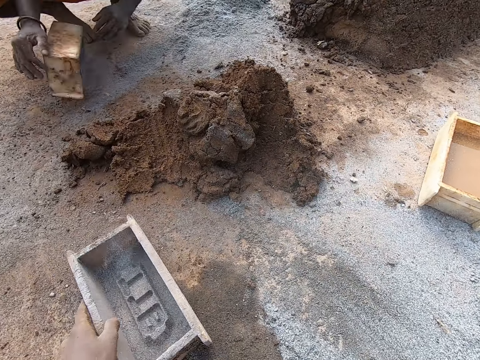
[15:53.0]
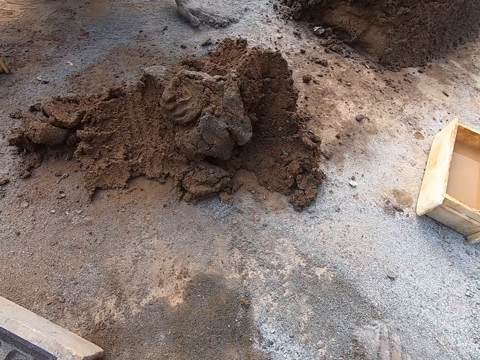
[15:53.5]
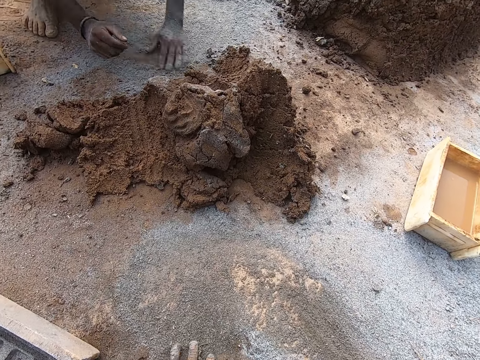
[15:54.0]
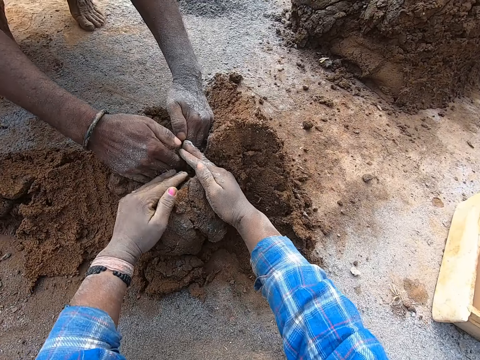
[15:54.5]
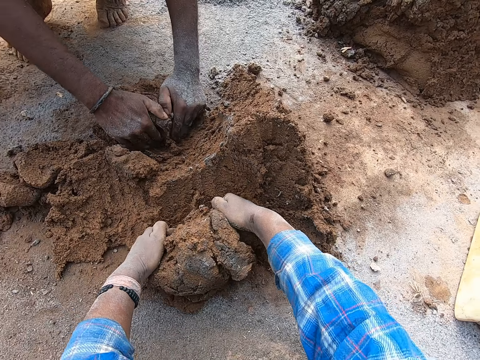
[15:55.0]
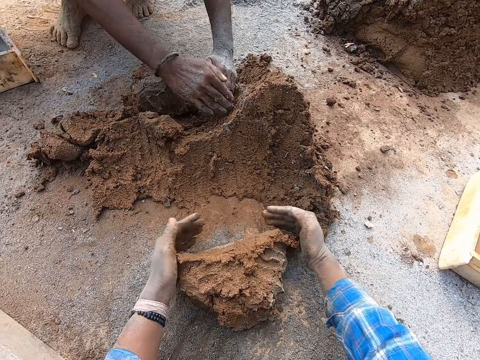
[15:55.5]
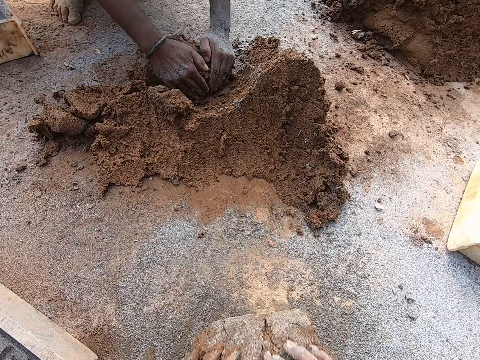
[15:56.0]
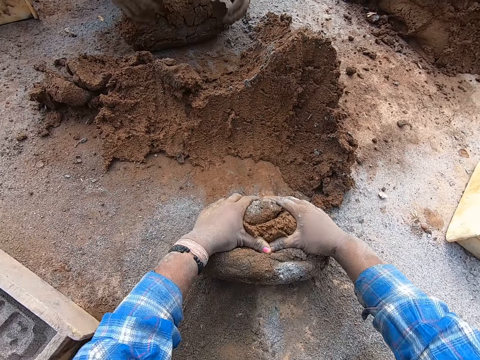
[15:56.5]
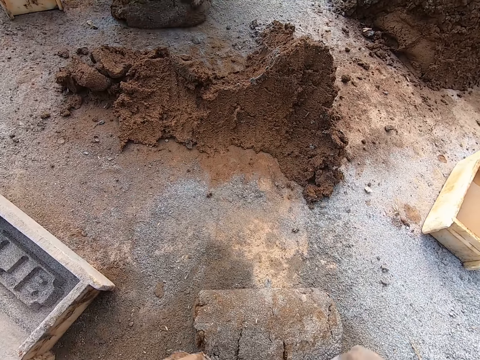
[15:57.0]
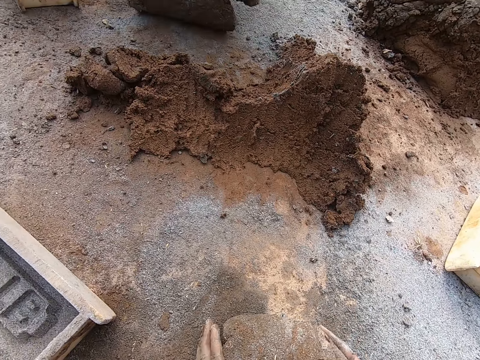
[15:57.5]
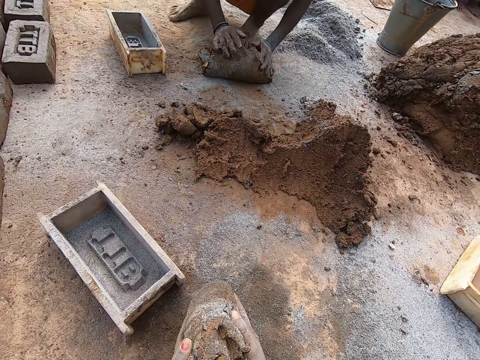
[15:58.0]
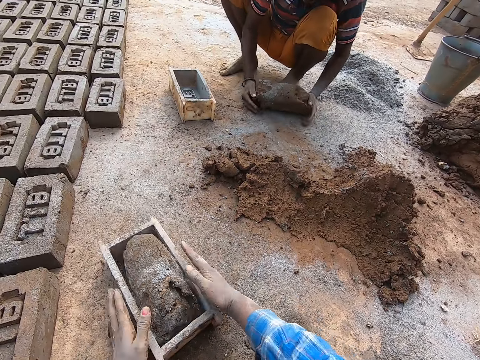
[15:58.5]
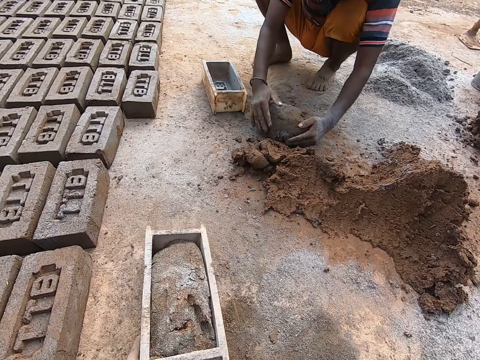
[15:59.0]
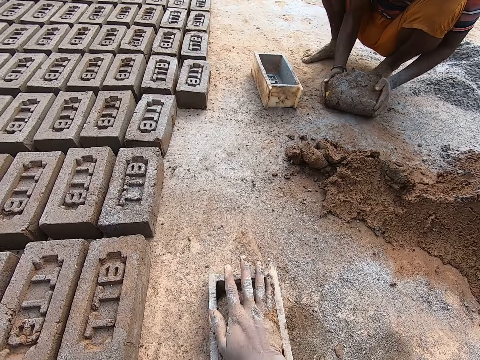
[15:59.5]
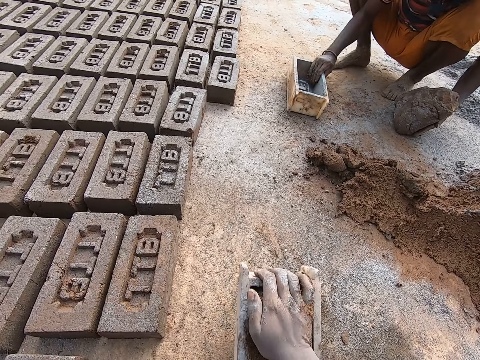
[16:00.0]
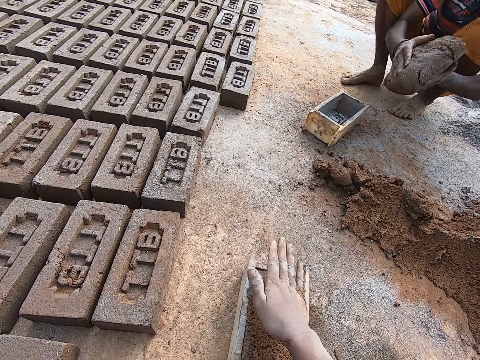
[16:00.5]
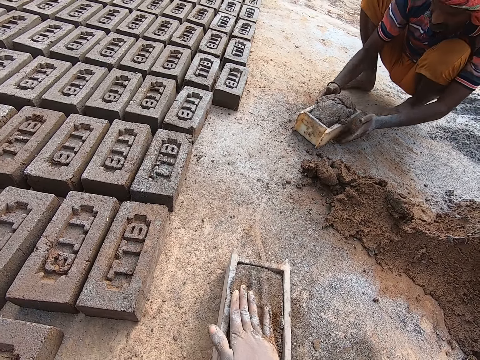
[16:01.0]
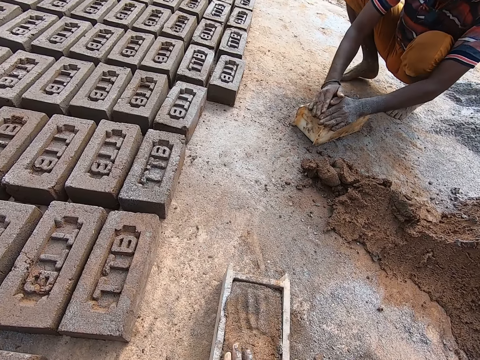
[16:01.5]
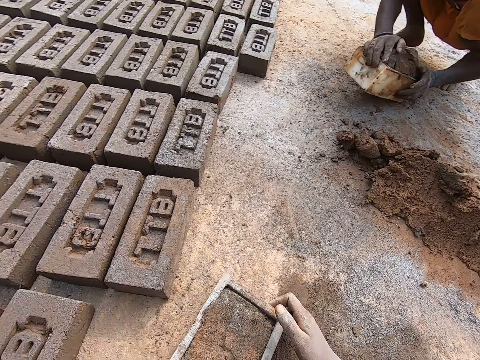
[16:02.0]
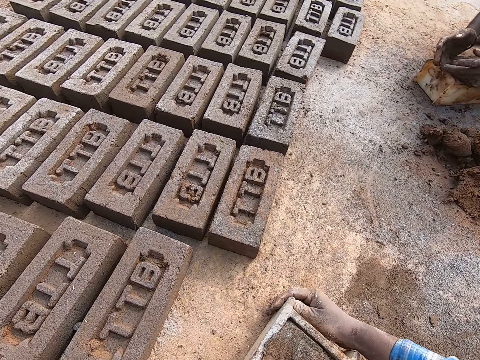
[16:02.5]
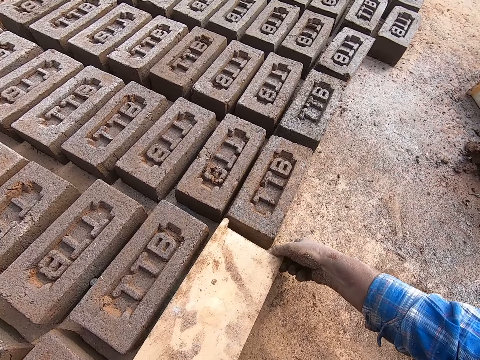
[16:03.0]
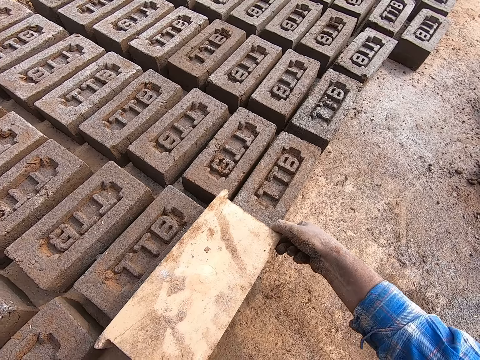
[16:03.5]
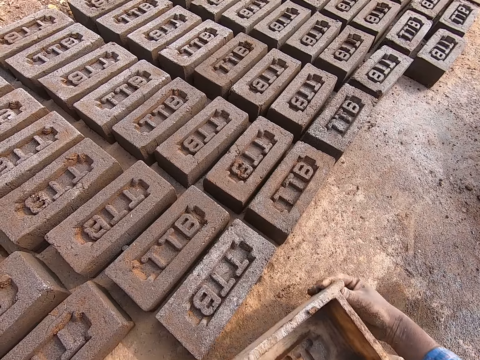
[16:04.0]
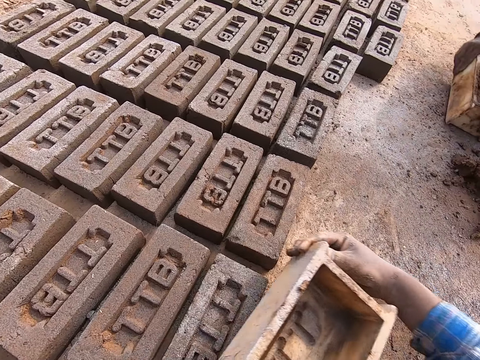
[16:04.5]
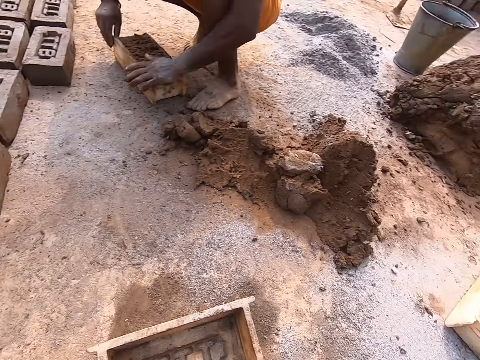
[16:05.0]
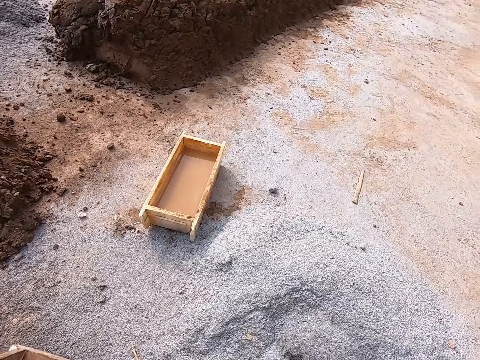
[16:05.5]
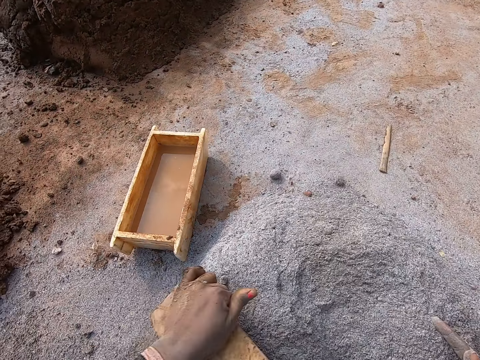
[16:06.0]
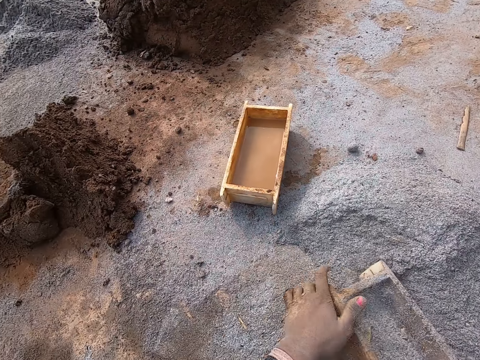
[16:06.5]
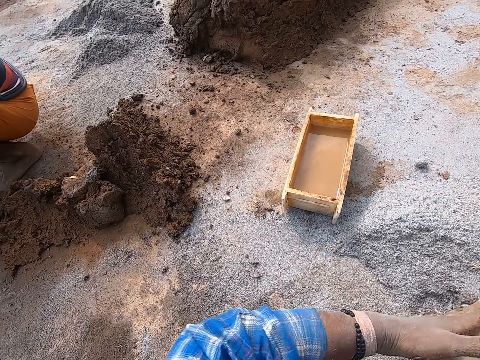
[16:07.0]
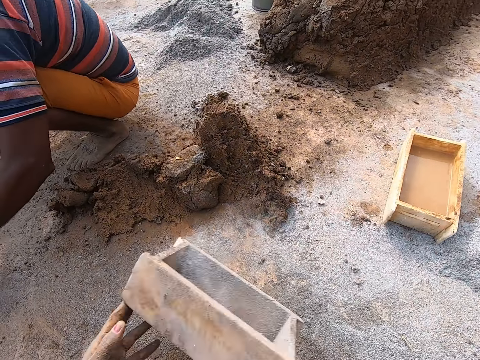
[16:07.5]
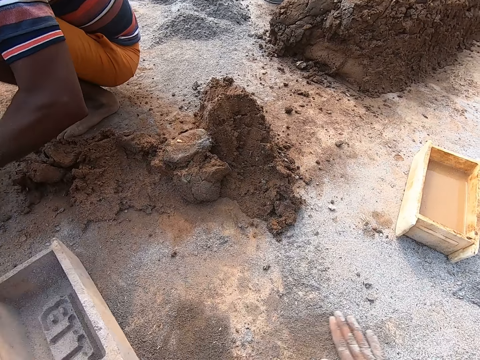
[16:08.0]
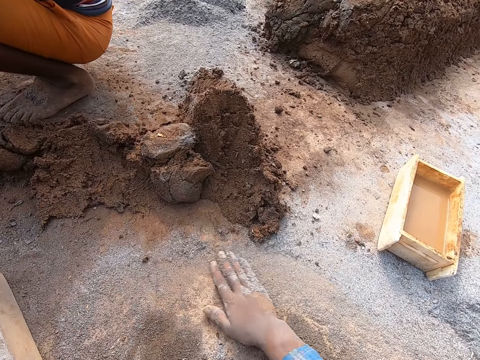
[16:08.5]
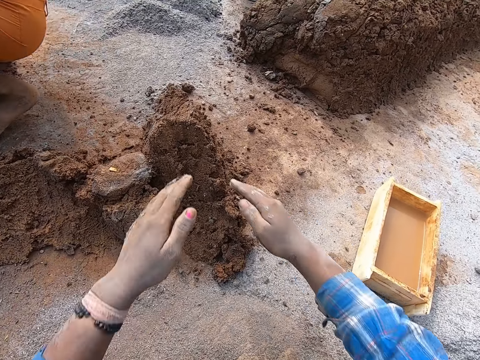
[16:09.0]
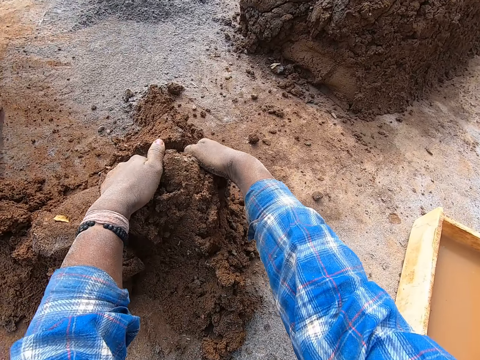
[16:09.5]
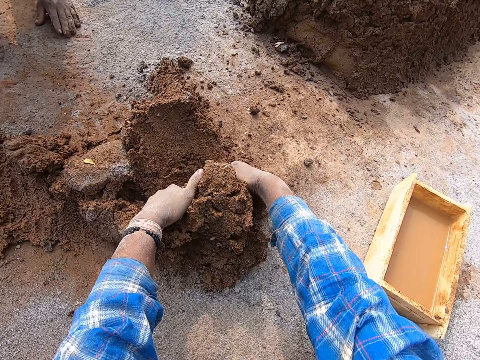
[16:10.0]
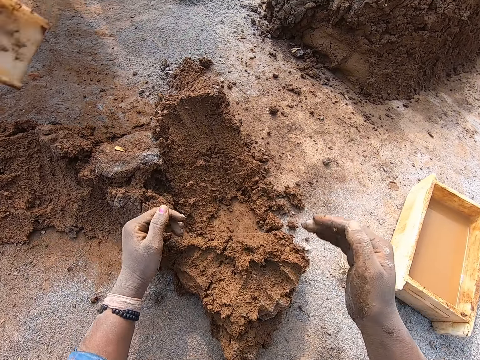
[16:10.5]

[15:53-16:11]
The camera wearer drops the brick molder or brick mold on the floor with her left hand. She spreads the sand on the ground with her right hand. She scoops mortar to the ground from a heap of mortar with both hands. She dusts the sand with a cement. She rolls the mortar on the ground with both hands. She carries the mortar from the ground with both hands. She drops the mortar in the brick molder with both hands. She drags the brick molder with her left hand. She presses the sand on the brick mold and hits the brick mold on the ground. She adjusts the mortar in the brick molder with her right hand. She presses the sand on the brick mold. She drags the brick molder to her left side with both hands. She flips over the brick molder with mortar in it to the ground with both hands. She puts down the brick. She pulls out the brick molder from the mortar on the ground with both hands, flips over the brick molder with both hands, and hits the mortar on the ground with the base of the brick molder in her hands. She puts down the brick mold and pushes the cement with the right hand. She fills the brick molder with the sand from the ground with both hands. She pours the sand in the brick molder to the ground with both hands. She puts down the cement. She drops the brick molder on the floor with her left hand. She spreads the sand on the ground with her right hand. She scoops mortar to the ground from the heap of mortar with both hands.

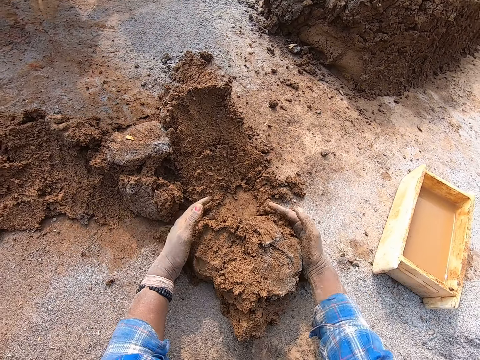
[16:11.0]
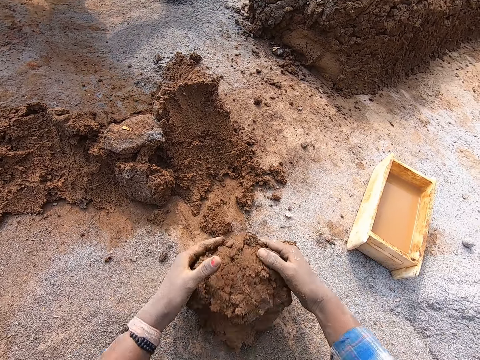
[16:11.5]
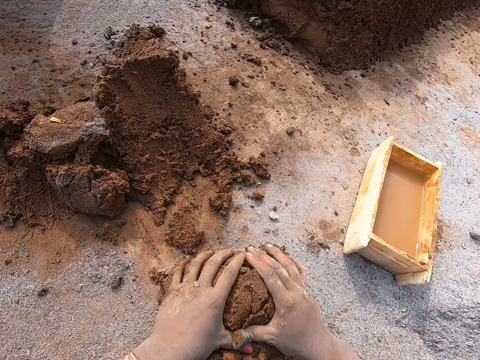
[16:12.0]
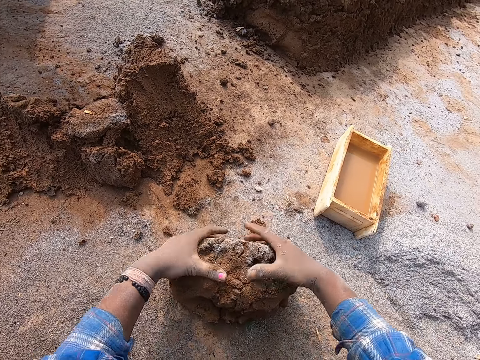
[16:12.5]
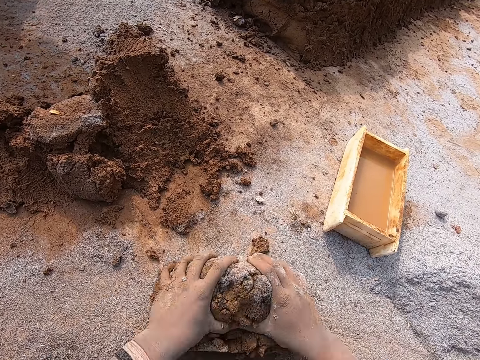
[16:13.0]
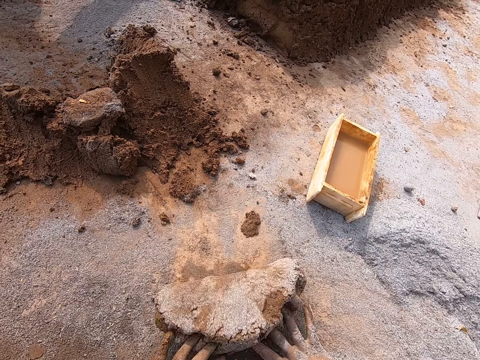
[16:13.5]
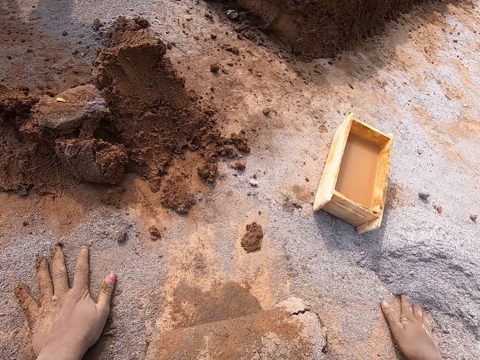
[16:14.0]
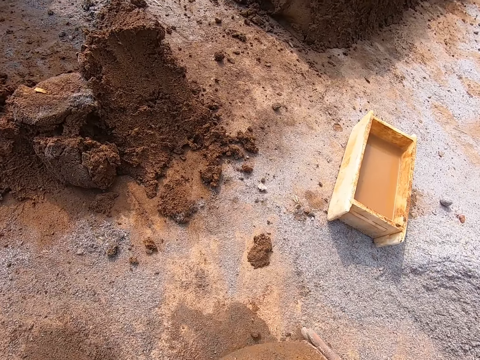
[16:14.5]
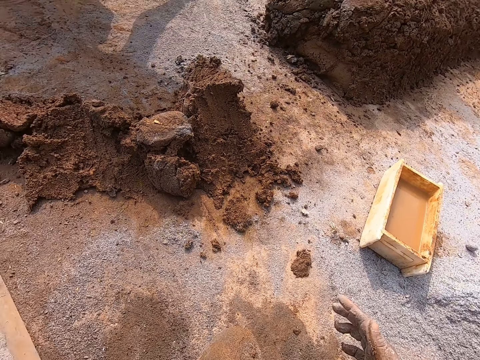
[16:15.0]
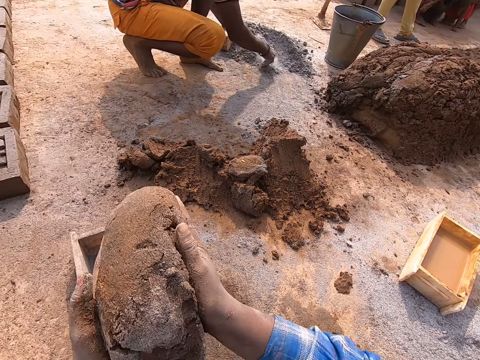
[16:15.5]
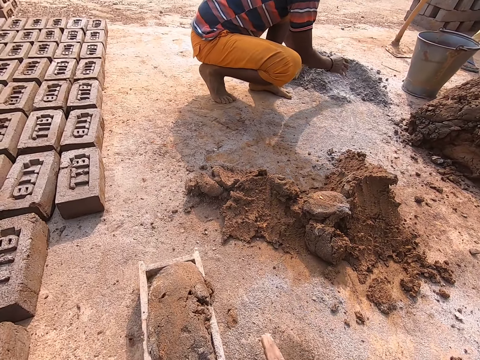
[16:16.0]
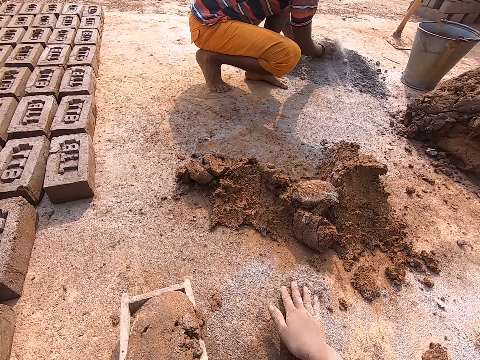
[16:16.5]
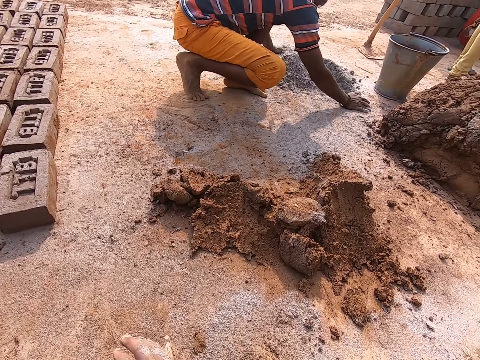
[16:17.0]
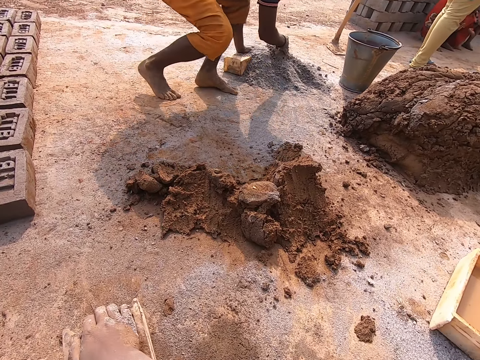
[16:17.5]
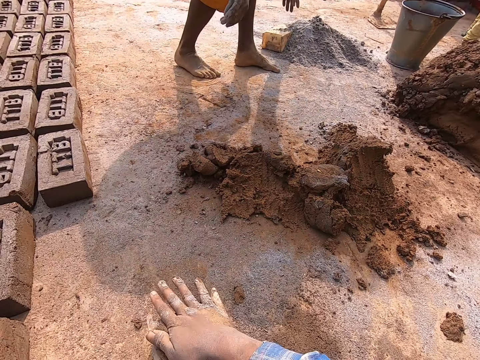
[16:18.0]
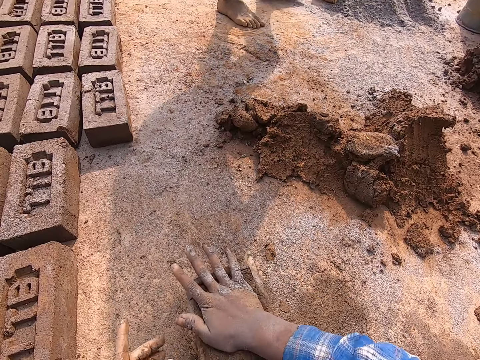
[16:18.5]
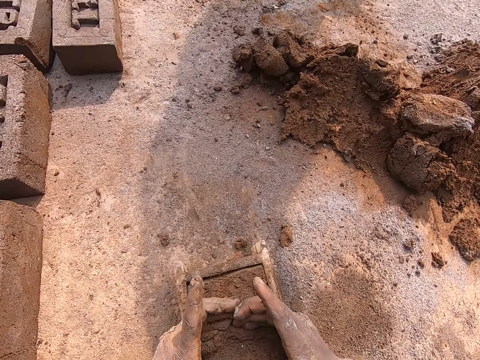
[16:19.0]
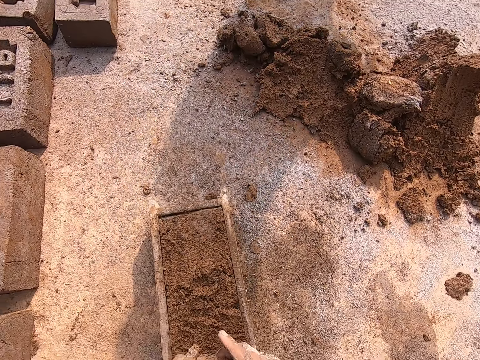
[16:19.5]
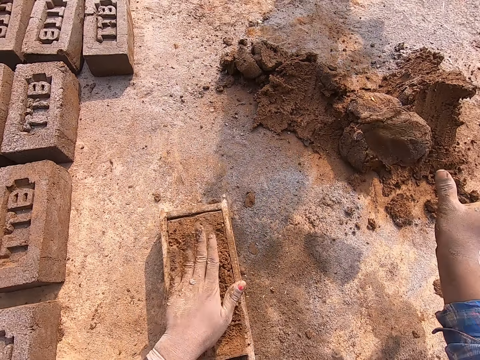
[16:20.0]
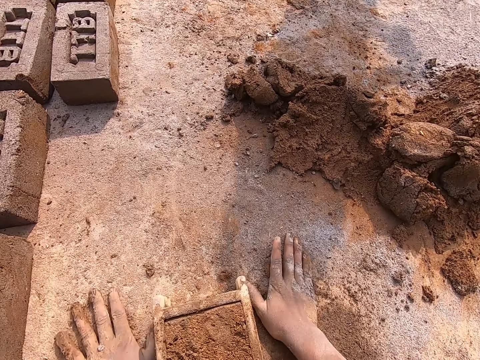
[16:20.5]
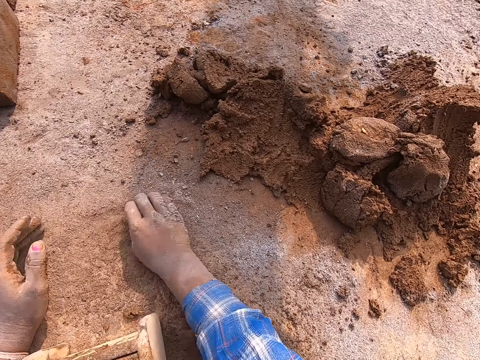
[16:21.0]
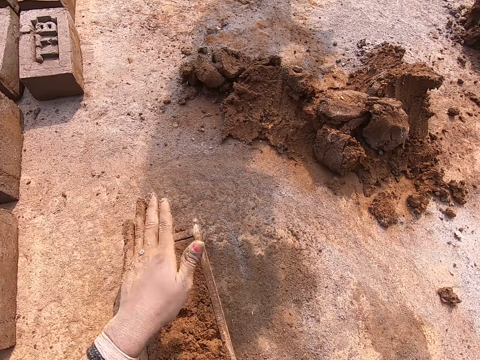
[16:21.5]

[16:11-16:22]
The camera wearer dusts the sand with cement. They roll the mortar on the ground with both hands. They carry the mortar from the ground with both hands. They drop the mortar in the brick molder or brick mold with both hands. They drag the brick molder with her left hand. They press the sand on the brick mold and hit the brick mold on the ground. They scoop excess mortar from the top of the brick molder with both hands. They throw the excess mortar on the heap of mortar with her right hand. They take the cement.
